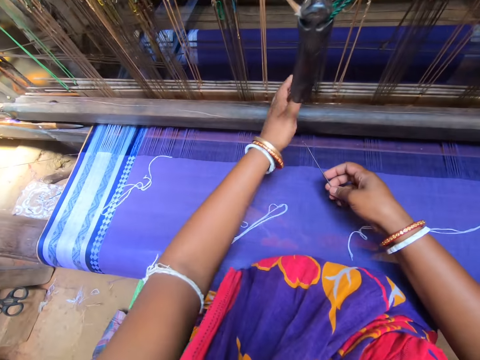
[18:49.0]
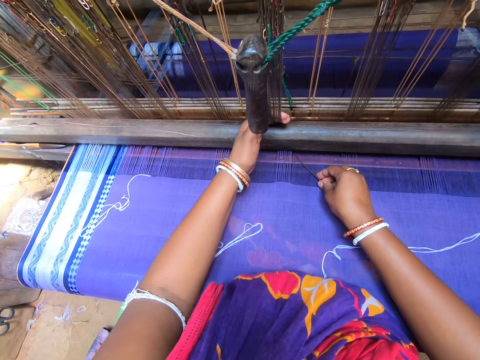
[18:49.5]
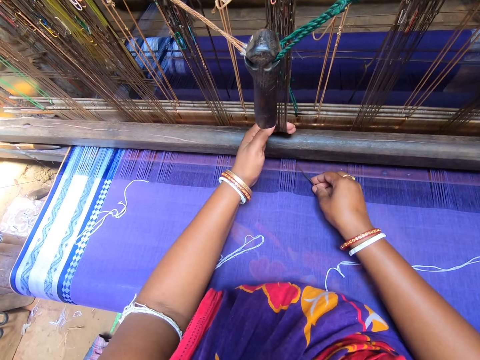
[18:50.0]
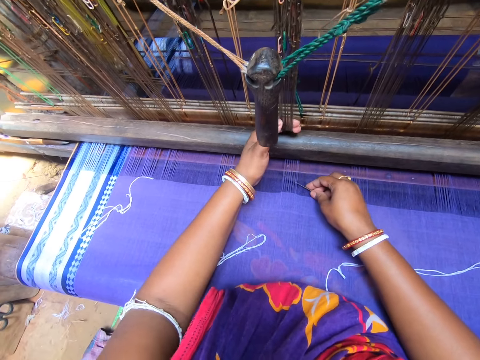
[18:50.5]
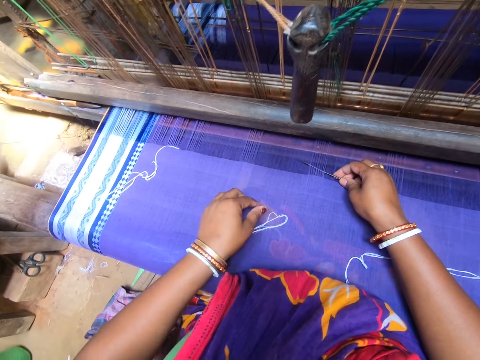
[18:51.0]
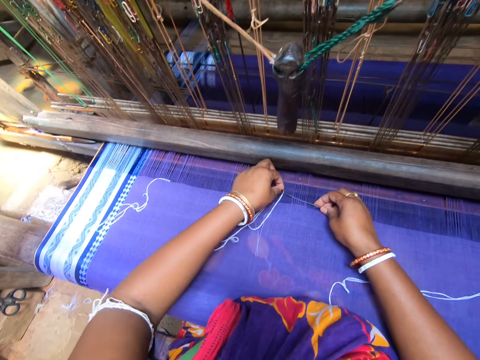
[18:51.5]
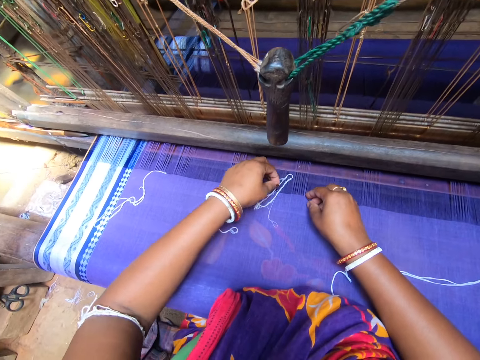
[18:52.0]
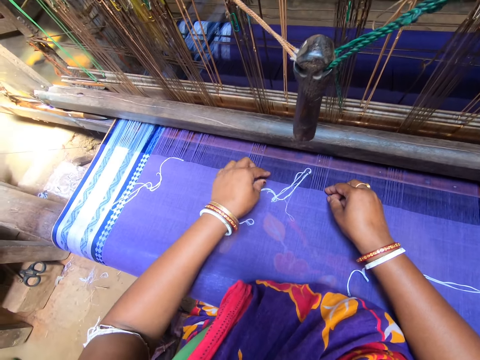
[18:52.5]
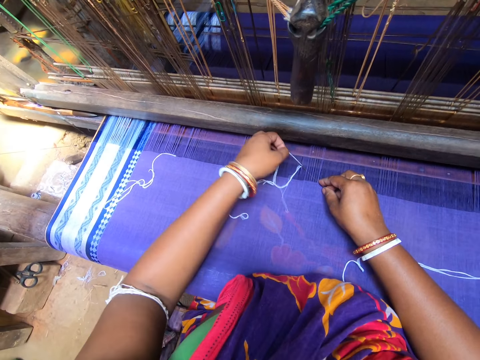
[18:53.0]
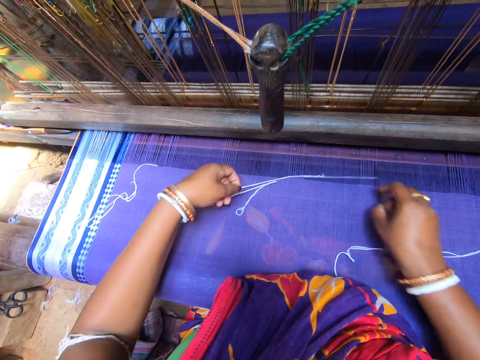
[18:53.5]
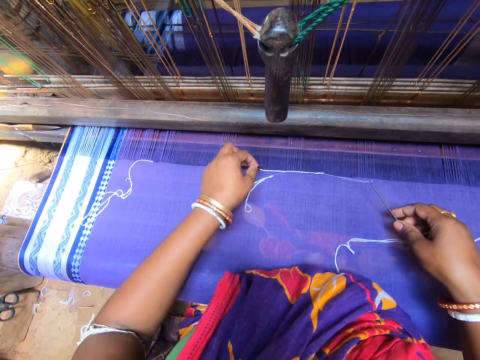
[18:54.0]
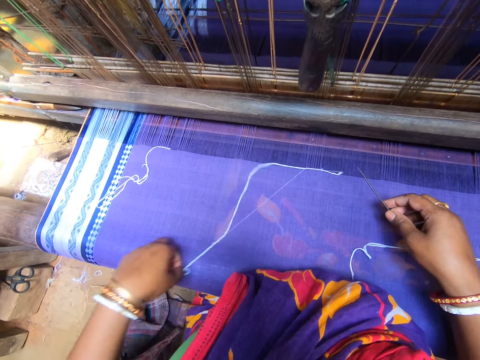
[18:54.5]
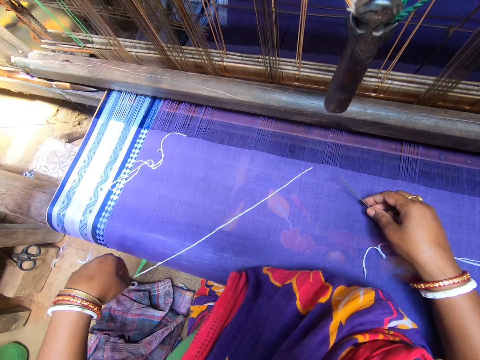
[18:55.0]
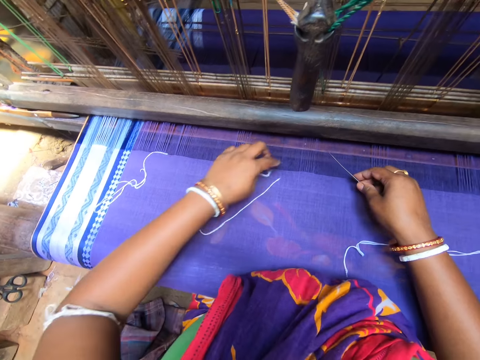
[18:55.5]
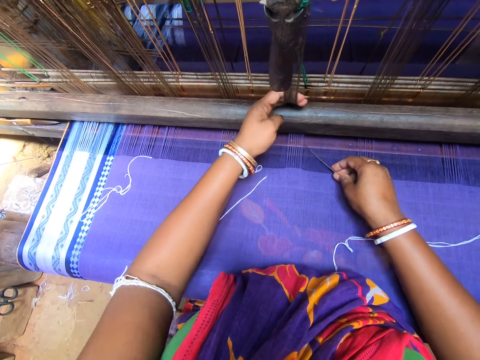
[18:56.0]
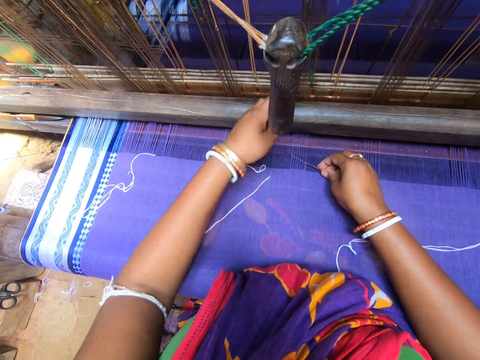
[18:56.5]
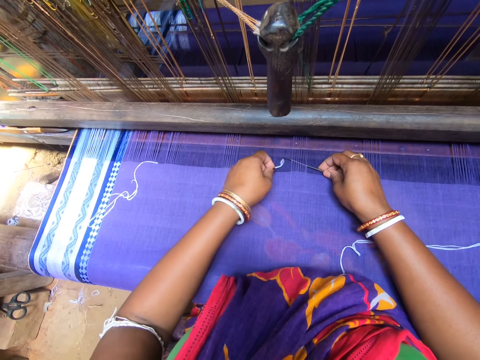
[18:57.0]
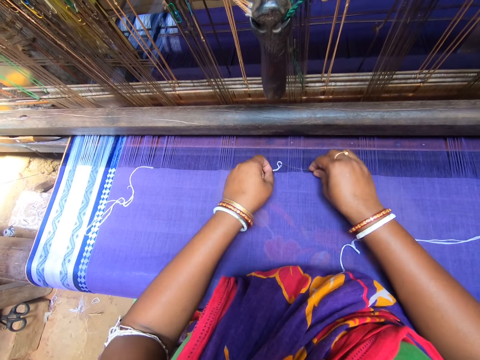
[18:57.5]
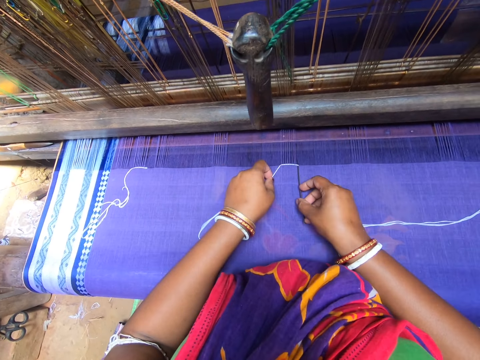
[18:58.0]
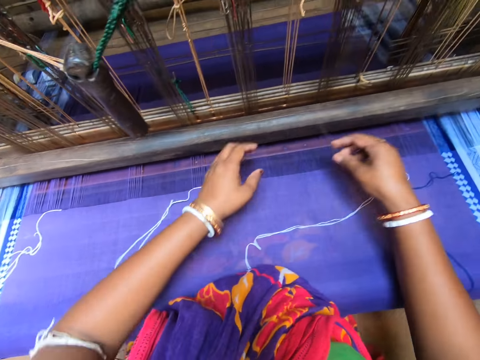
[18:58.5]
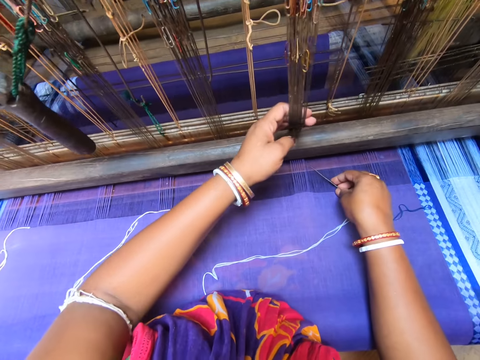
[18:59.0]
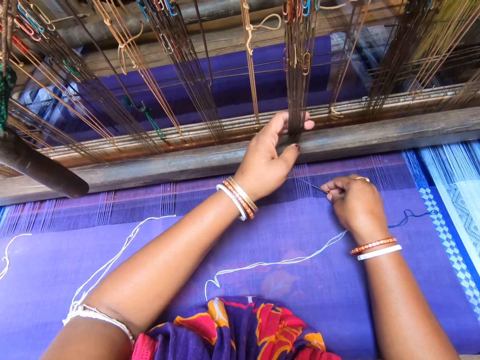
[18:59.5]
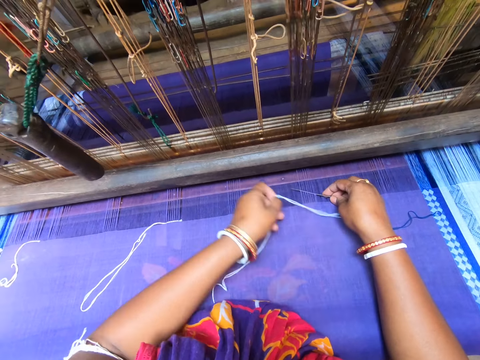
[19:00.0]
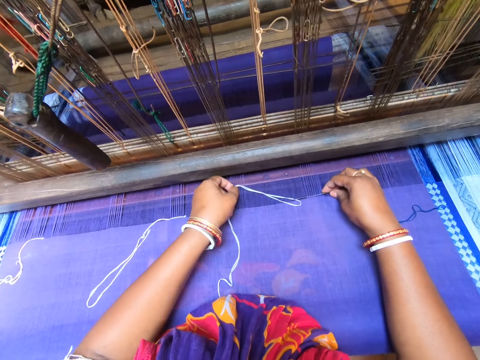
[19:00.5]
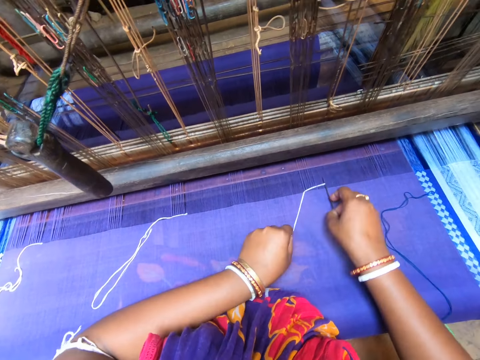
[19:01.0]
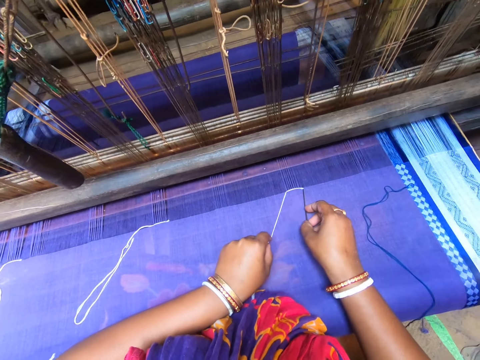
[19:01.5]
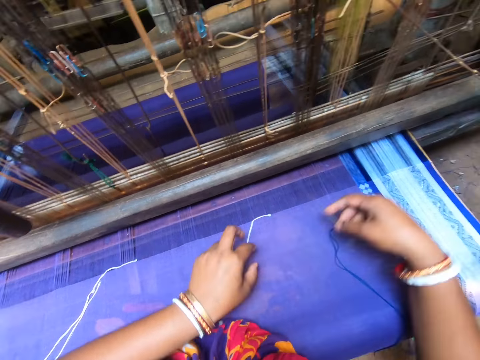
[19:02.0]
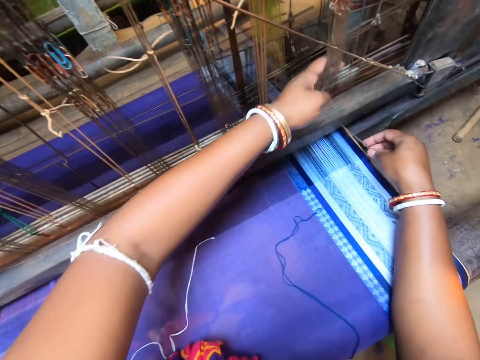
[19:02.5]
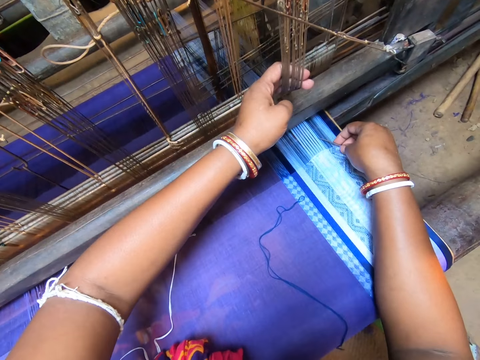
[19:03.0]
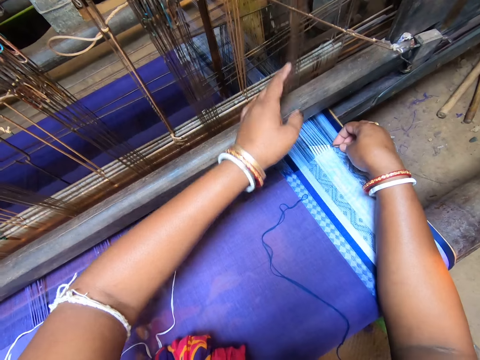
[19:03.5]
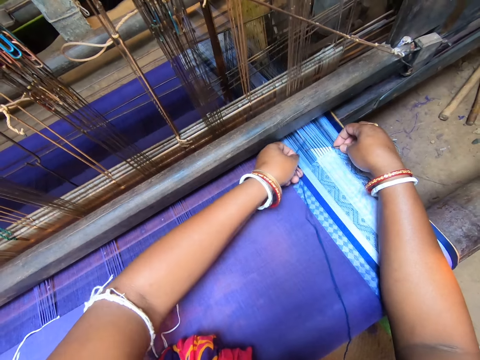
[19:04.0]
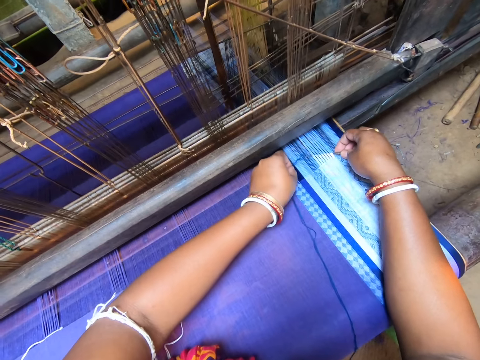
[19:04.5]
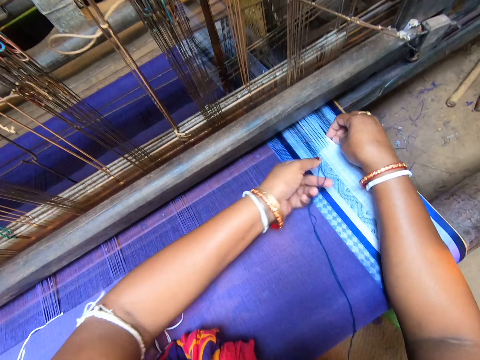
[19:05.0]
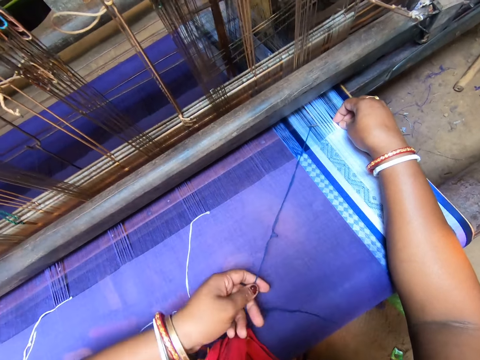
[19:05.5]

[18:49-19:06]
The camera wearer pulls the heddles of the handloom with her left hand. She inspects the fabric. She places the needle in her right hand under the yarns of the fabric. She picks the thread on the fabric with her left hand. She drops the thread in her left hand on the fabric. She weaves the fabric. She picks the thread on the fabric with her left hand. She pulls the thread through the yarn of the fabric with the needle in her right hand. She pulls out the thread from the yarn of the fabric with her left hand. She pulls the heddles of the handloom with her left hand. She places the needle in her right hand under the yarns of the fabric. She picks the thread on the fabric with her left hand. She pulls the thread through the yarn of the fabric with the needle in her right hand. She pulls the heddles of the handloom with her left hand. She inspects the weaving machine. She places the needle in her right hand under the yarns of the fabric. She weaves the fabric. She picks the thread on the fabric with her left hand. She pulls the thread through the yarn of the fabric with the needle in her right hand. She pulls the heddles of the handloom with her left hand. She inspects the weaving machine. She places the needle in her right hand under the yarns of the fabric. She weaves the fabric. She picks the thread on the fabric with her left hand. She stretches out the thread in her left hand.

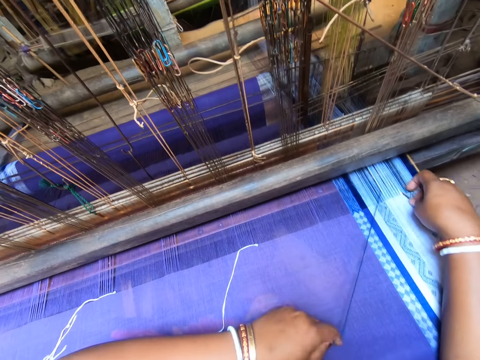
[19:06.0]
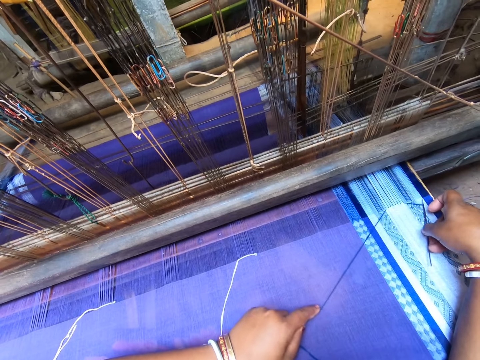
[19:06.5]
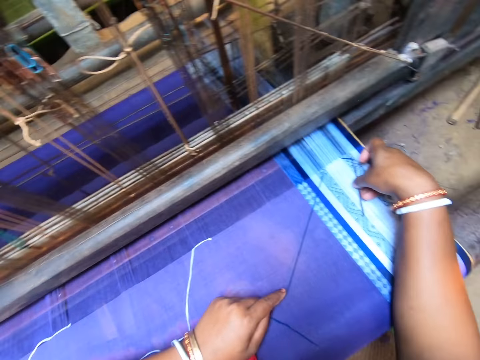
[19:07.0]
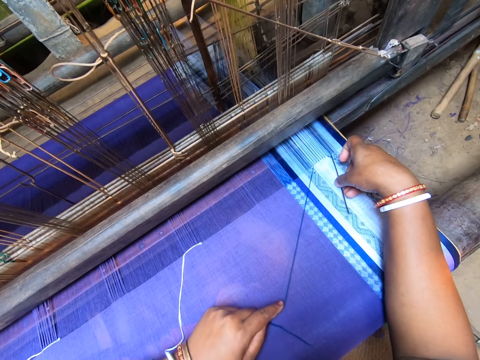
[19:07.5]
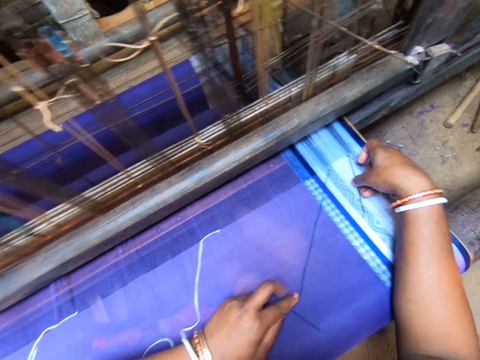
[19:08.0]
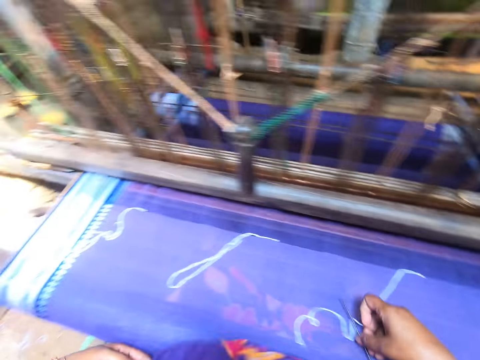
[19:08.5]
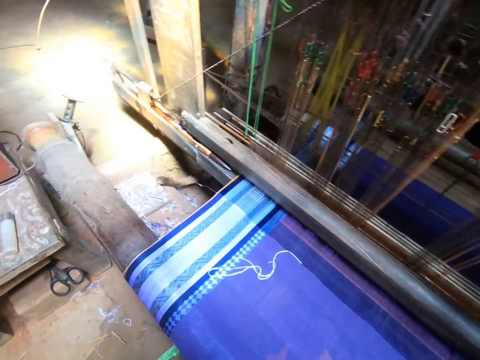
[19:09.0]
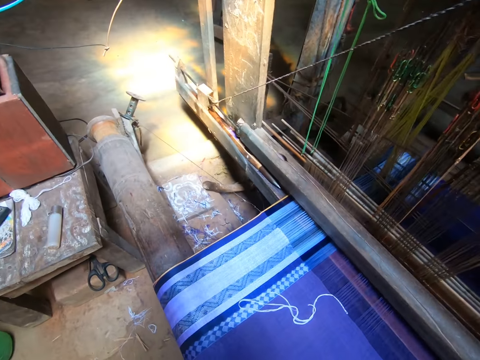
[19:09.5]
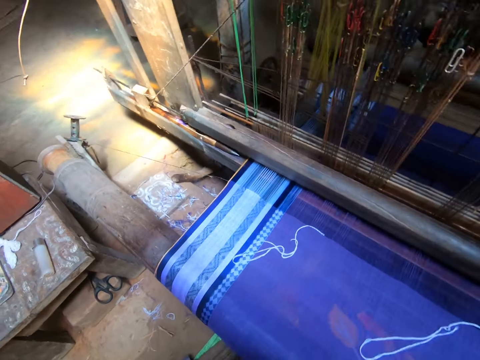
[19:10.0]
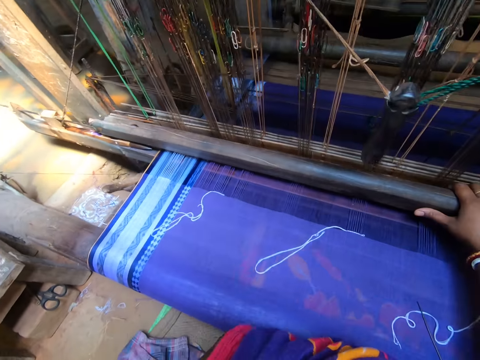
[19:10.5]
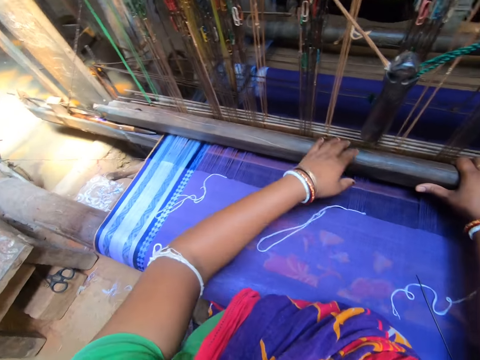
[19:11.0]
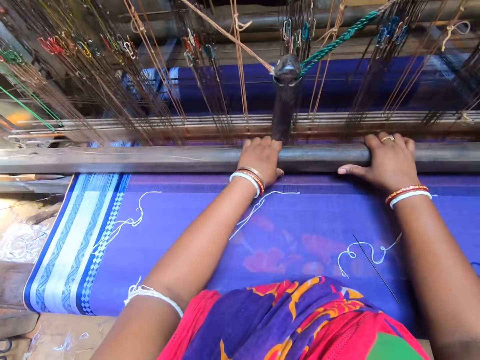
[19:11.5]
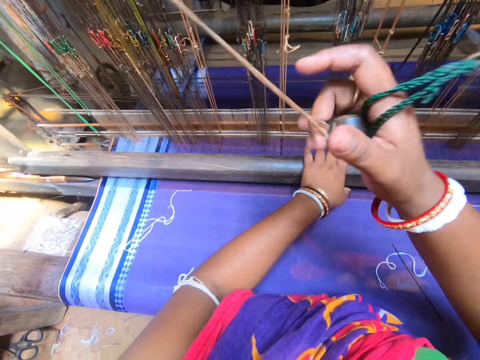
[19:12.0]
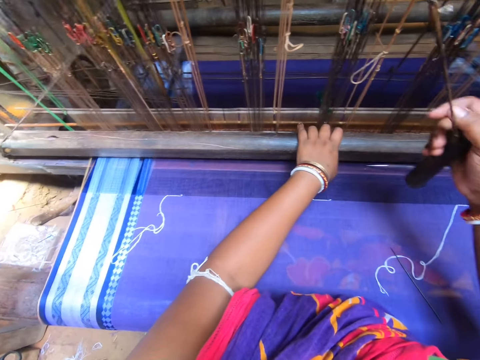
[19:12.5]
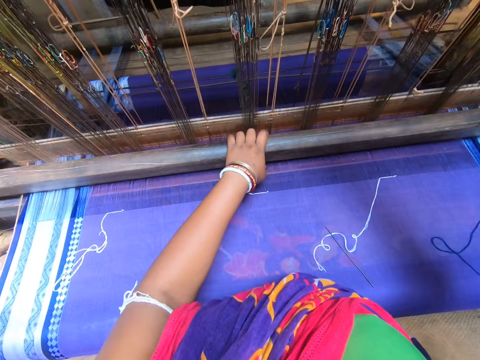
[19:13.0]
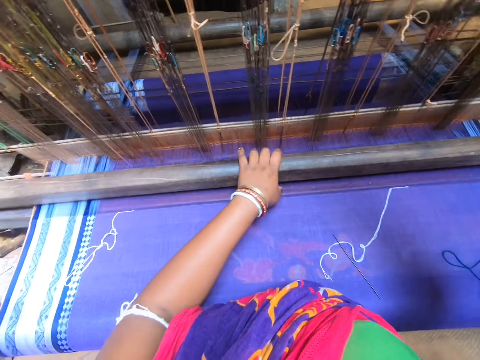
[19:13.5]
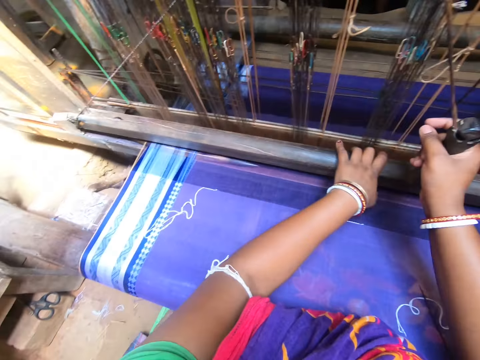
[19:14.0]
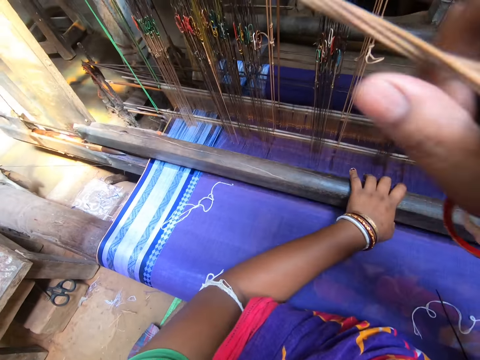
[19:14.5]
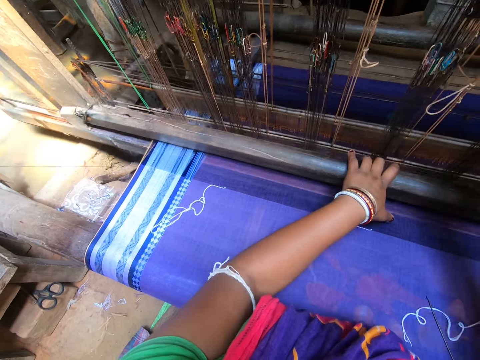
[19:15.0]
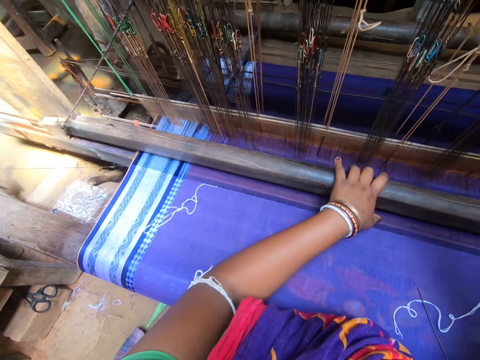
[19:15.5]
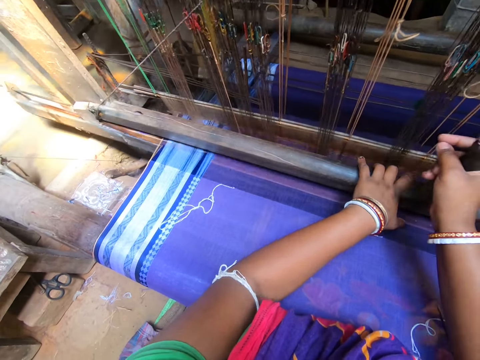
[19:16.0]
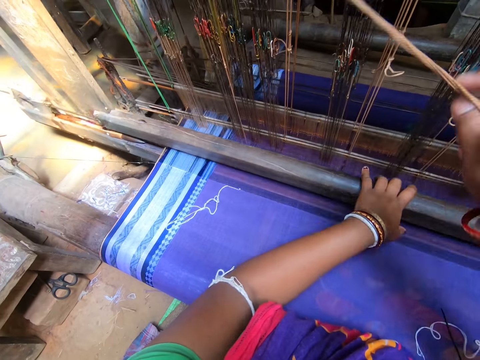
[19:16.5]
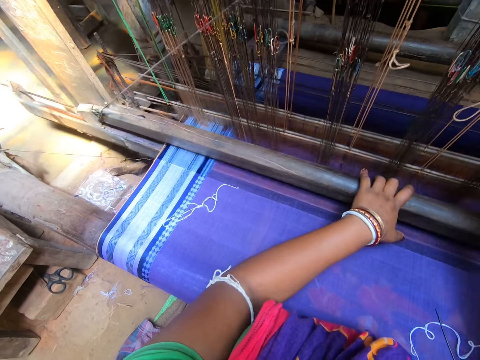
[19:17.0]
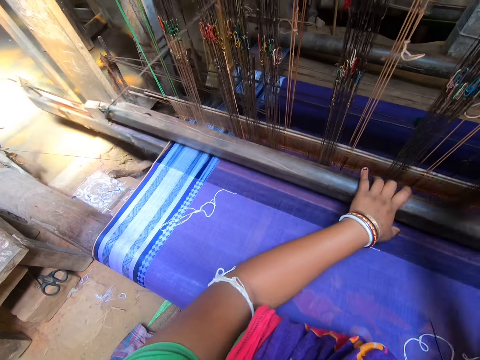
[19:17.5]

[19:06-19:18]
The camera wearer pulls the thread through the yarn of the fabric with the needle in her right hand. She looks around the shop. She drops the needle in her right hand on the fabric. She weaves the fabric with the handloom.
